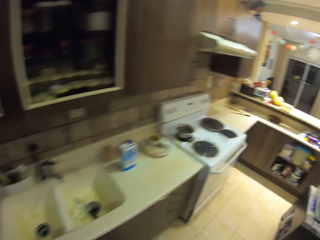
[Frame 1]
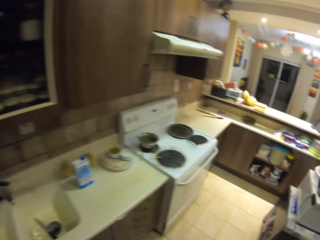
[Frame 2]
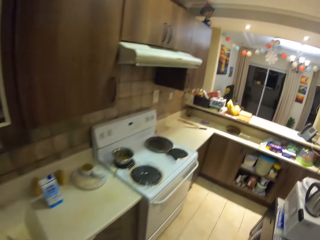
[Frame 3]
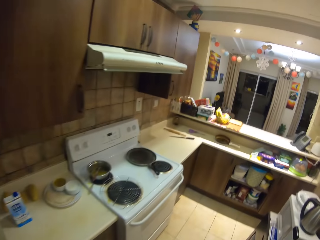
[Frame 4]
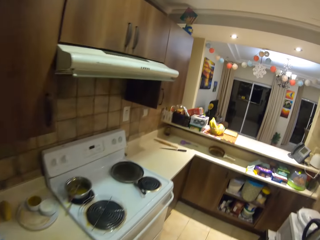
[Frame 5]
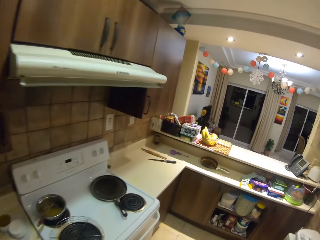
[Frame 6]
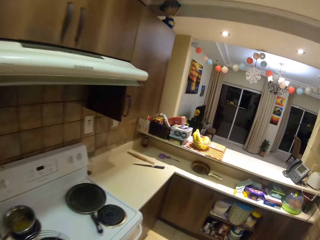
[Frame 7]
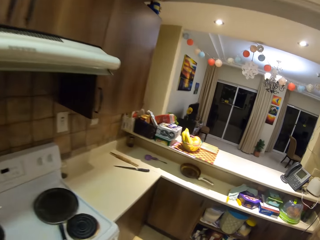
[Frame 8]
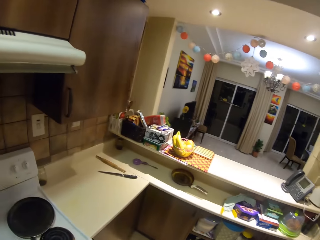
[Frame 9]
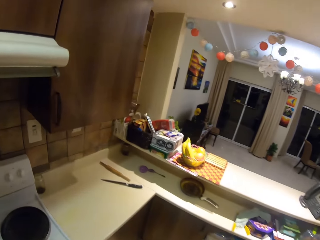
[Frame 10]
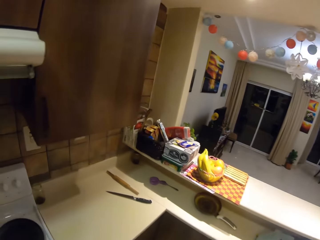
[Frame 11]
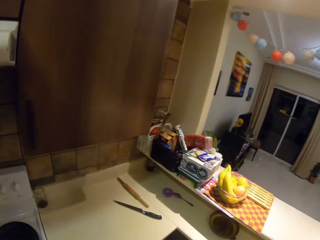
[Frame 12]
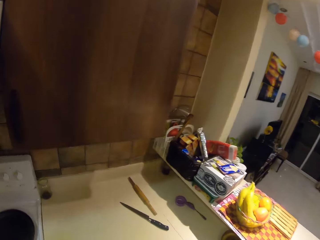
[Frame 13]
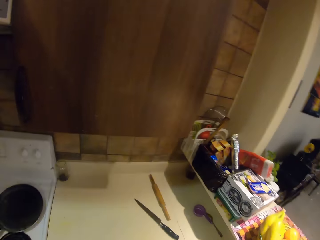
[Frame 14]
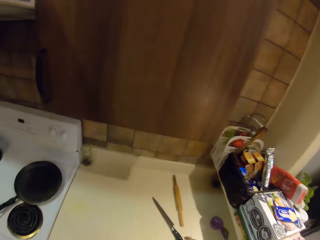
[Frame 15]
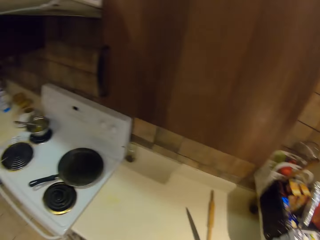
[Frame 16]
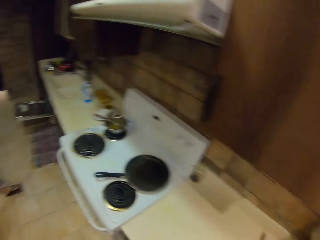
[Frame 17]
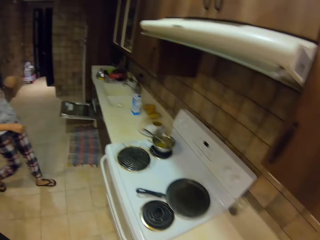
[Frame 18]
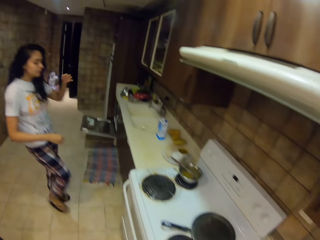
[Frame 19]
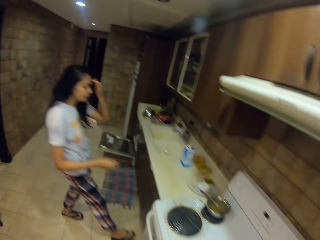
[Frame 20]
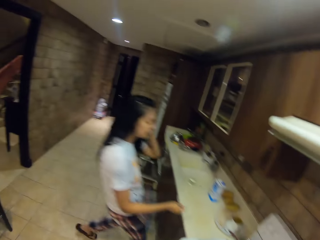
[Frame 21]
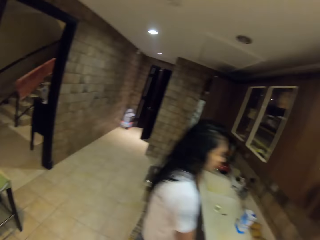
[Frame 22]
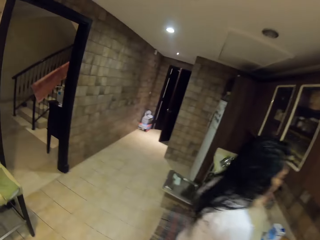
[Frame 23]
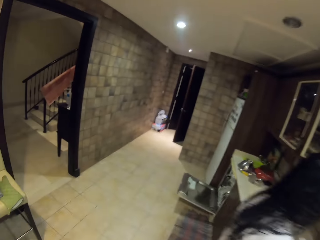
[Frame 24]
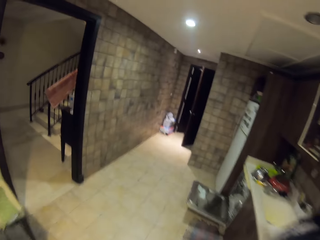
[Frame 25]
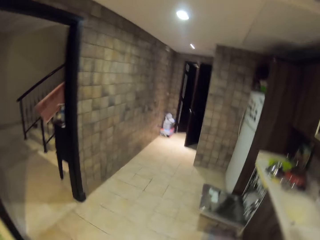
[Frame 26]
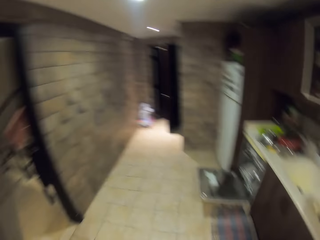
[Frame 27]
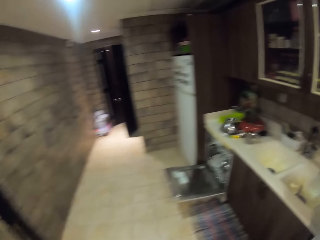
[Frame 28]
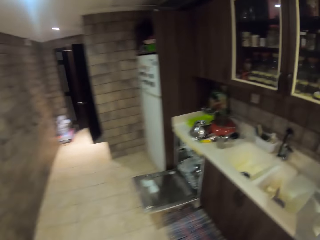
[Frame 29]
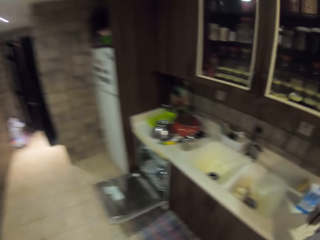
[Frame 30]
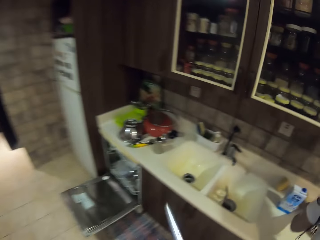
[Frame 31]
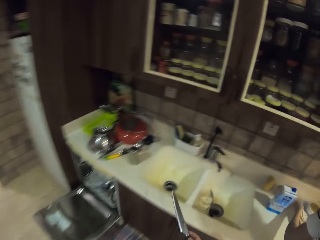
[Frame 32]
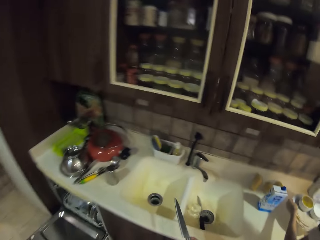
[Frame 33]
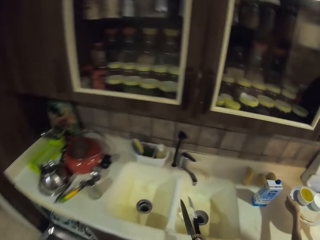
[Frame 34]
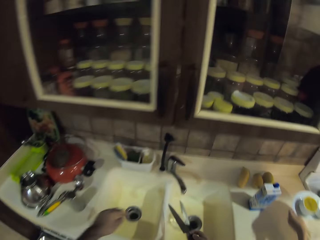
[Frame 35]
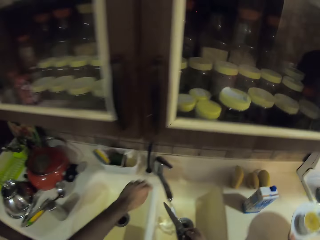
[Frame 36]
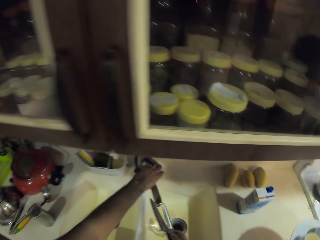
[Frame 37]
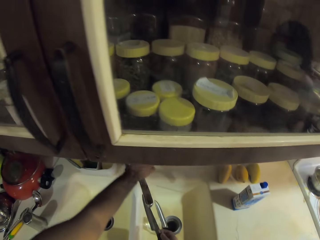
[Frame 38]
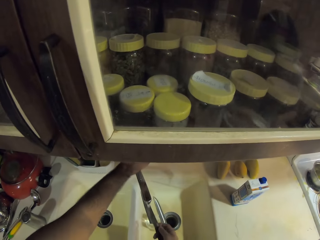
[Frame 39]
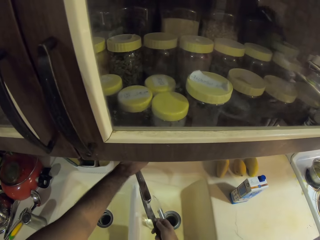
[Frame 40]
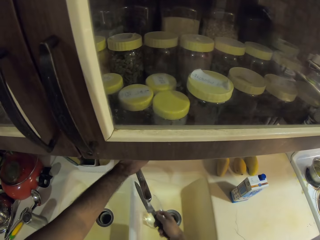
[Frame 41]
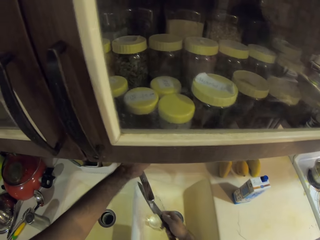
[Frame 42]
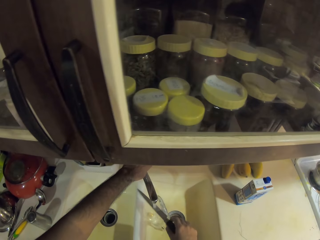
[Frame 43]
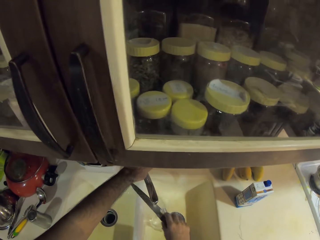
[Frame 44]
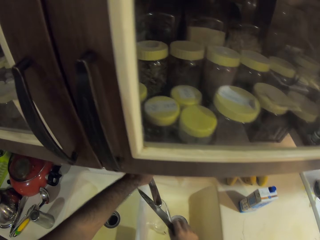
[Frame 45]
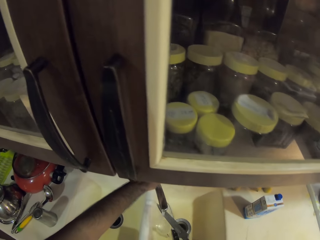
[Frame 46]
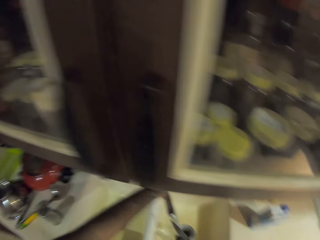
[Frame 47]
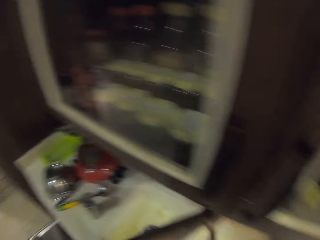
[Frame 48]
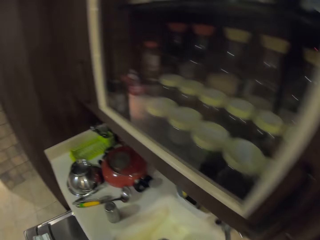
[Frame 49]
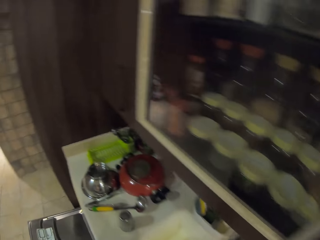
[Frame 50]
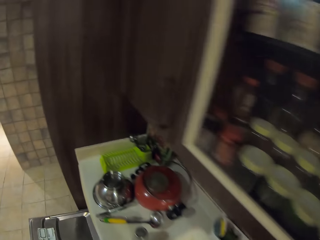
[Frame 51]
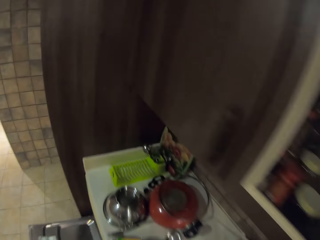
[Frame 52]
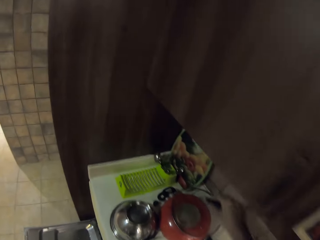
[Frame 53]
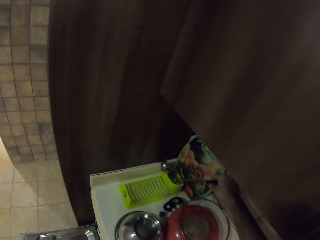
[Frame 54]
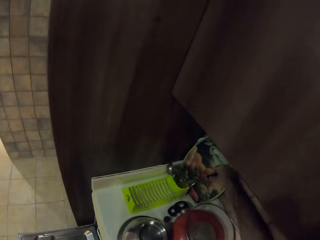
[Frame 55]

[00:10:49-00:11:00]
The camera wearer walks around. They open the tap and rinse the knife. They look around.

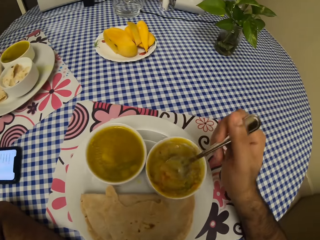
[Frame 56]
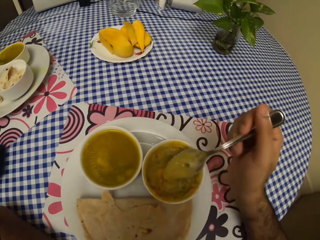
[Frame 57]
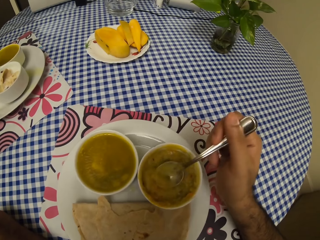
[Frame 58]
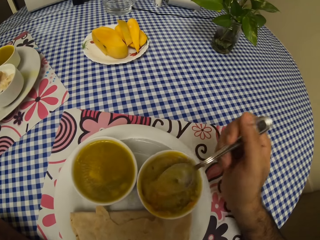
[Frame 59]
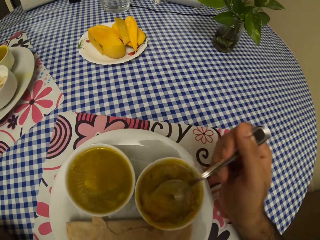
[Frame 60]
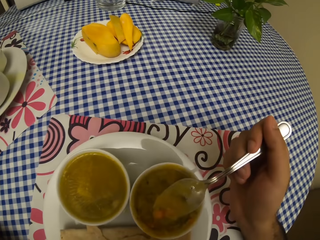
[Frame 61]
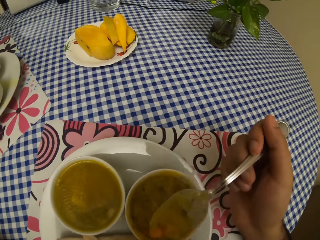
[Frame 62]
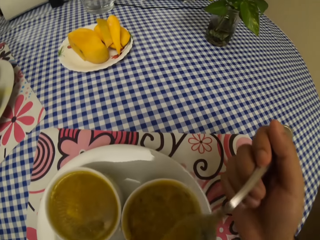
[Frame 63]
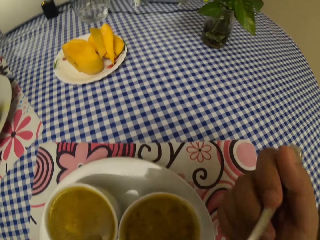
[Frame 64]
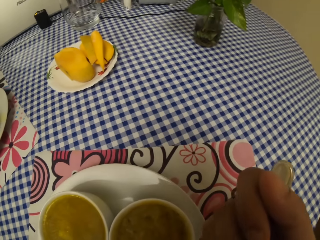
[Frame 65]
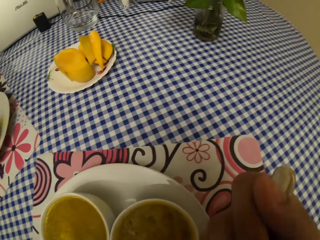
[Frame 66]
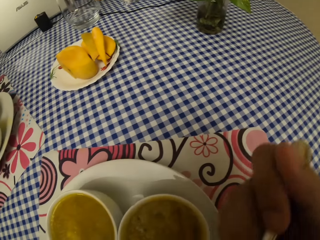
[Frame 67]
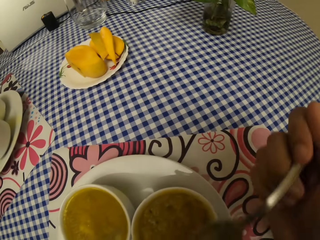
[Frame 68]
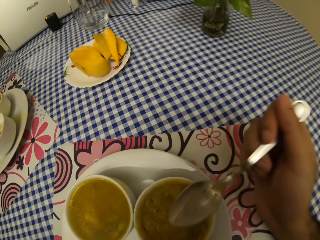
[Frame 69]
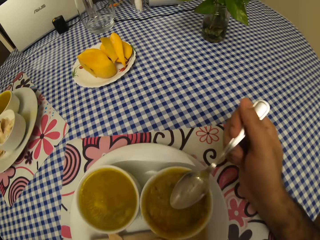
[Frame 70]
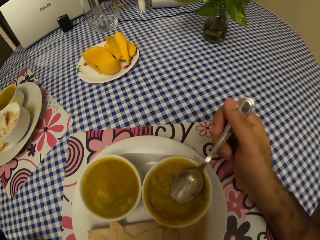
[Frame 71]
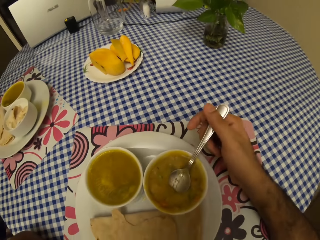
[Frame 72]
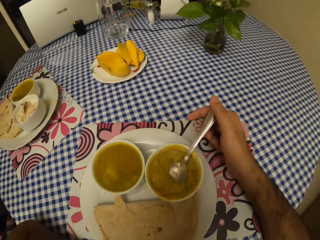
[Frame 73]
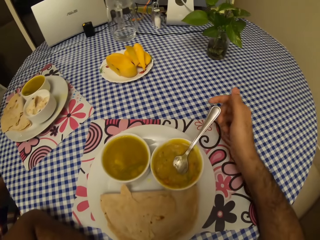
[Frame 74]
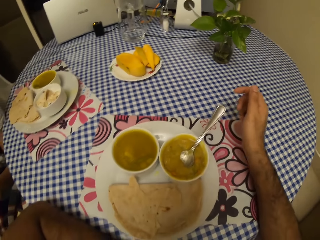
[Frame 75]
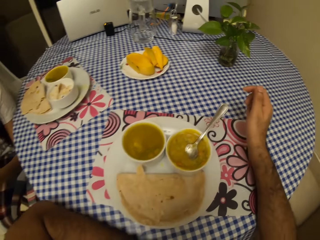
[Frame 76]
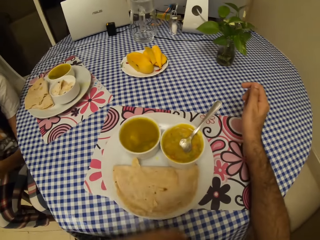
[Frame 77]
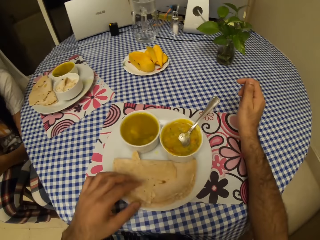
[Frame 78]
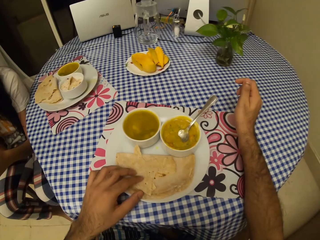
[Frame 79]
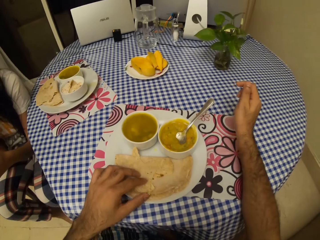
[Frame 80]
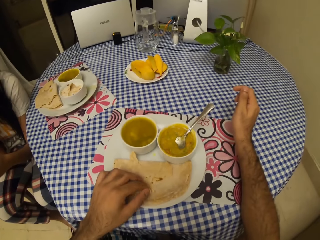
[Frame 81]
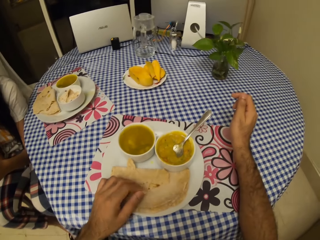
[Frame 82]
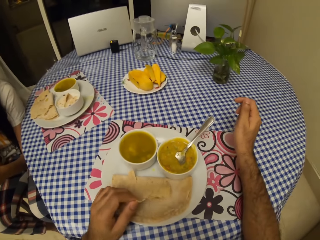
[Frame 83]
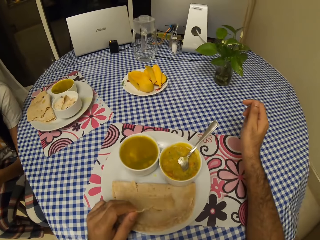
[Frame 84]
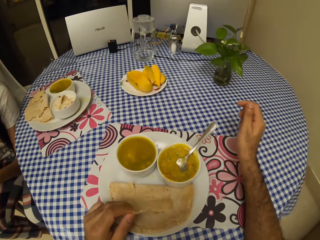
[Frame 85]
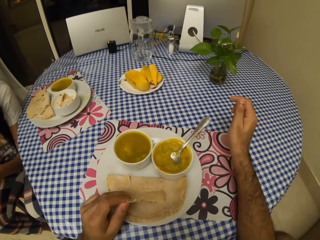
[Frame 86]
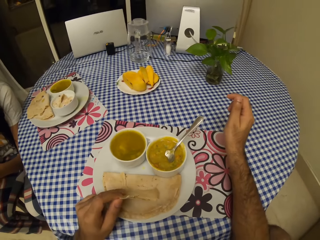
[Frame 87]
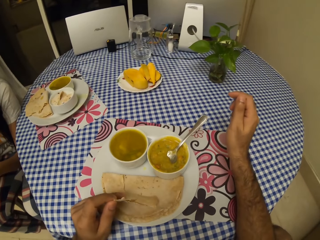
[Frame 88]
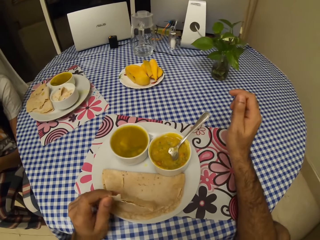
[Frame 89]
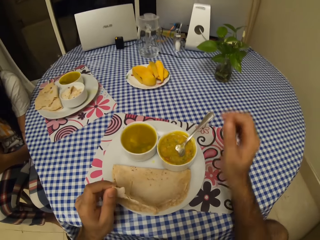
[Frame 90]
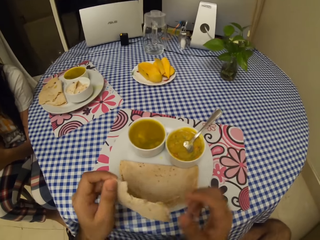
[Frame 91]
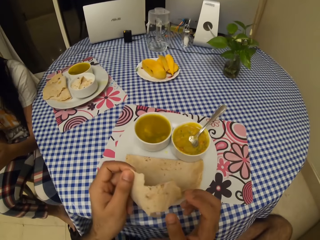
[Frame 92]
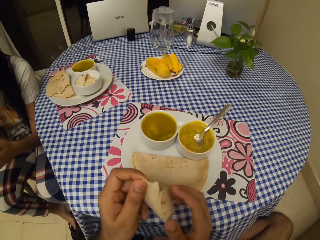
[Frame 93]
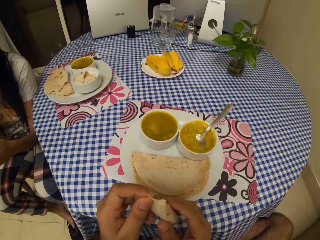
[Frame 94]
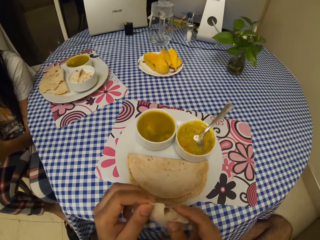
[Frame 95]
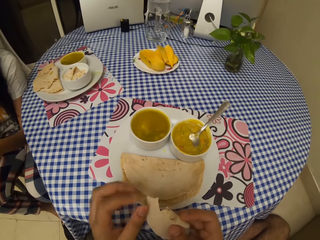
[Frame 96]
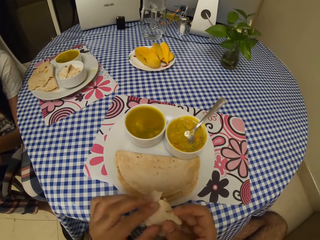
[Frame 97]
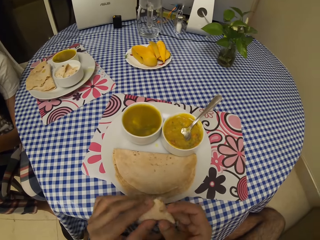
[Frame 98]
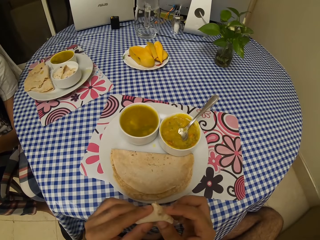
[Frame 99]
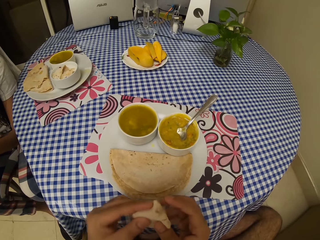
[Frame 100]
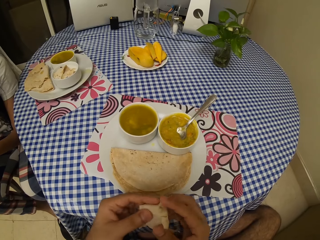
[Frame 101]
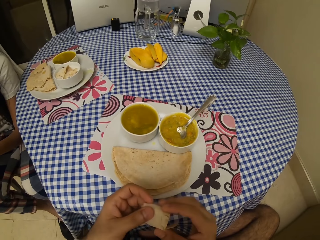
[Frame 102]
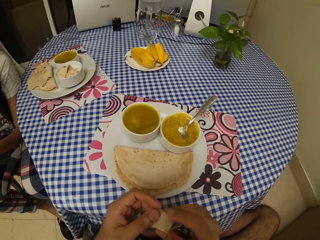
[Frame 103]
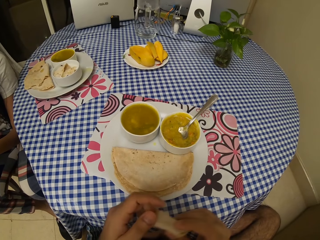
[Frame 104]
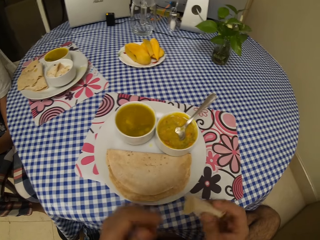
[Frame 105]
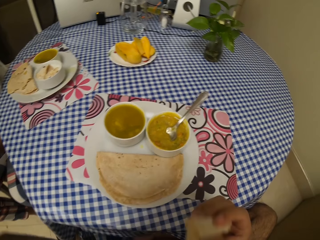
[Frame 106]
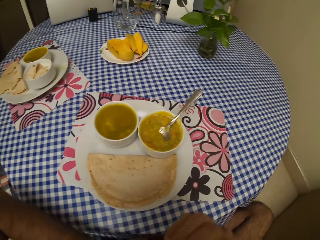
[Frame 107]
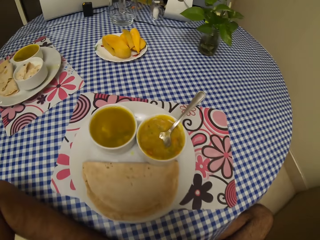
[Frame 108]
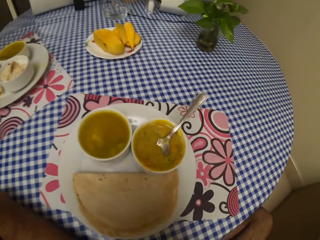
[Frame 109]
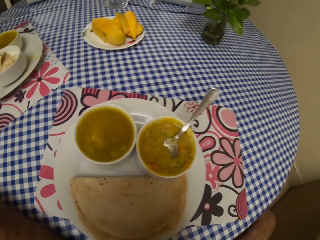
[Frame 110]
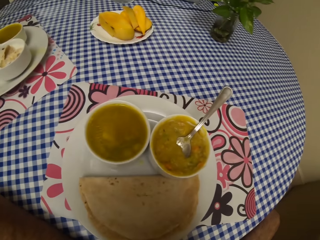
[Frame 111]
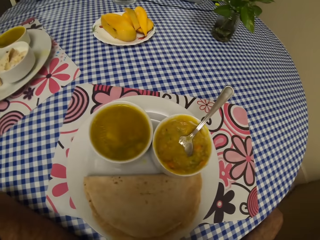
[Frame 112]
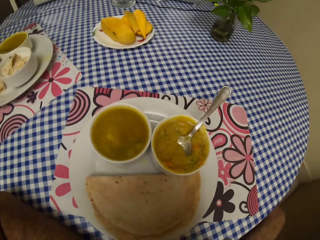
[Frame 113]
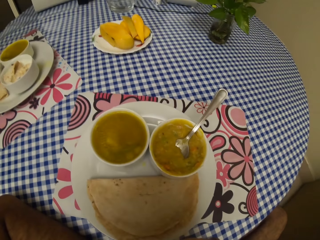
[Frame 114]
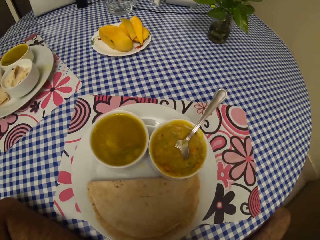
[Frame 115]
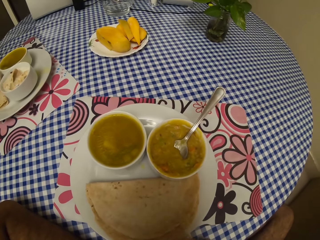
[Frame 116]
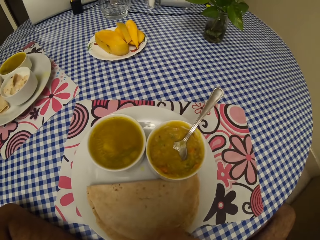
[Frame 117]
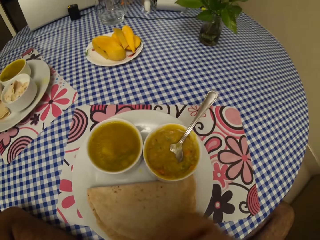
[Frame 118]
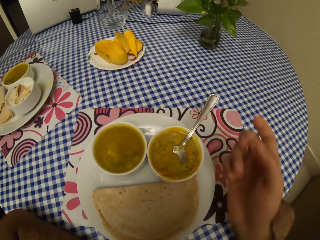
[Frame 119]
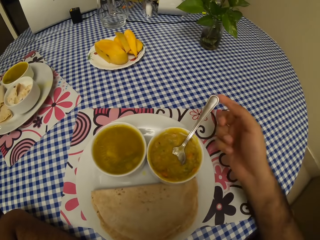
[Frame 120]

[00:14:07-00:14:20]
The camera wearer eats with a spoon. They dip the spoon in the bowl. They pick up the flatbread from the plate. They eat the flatbread.
